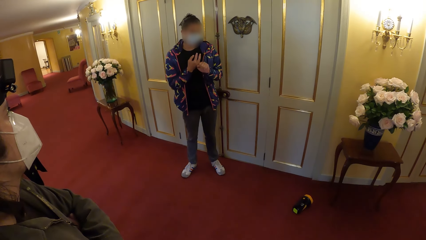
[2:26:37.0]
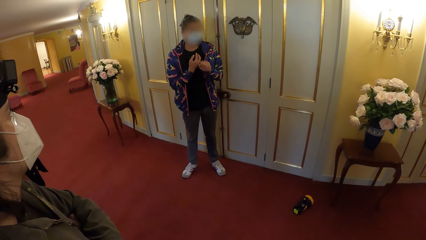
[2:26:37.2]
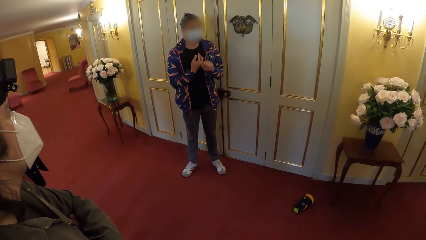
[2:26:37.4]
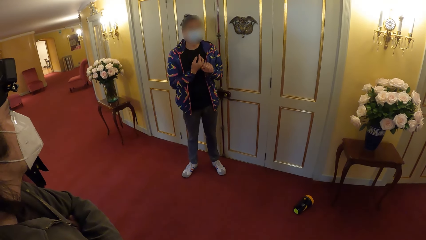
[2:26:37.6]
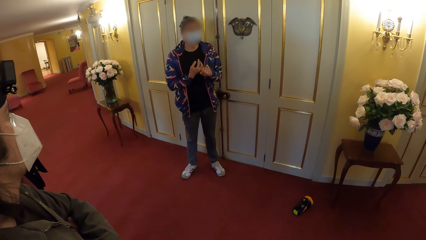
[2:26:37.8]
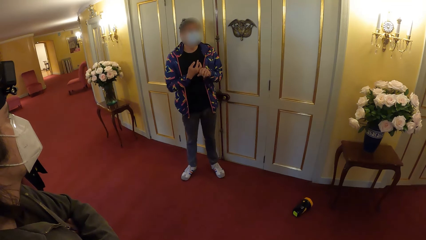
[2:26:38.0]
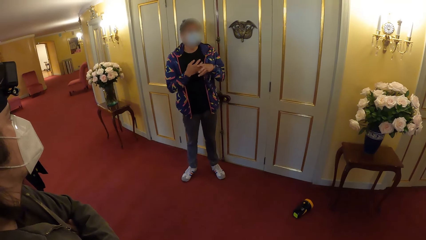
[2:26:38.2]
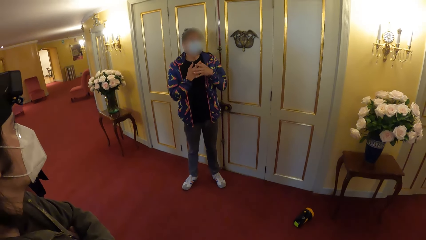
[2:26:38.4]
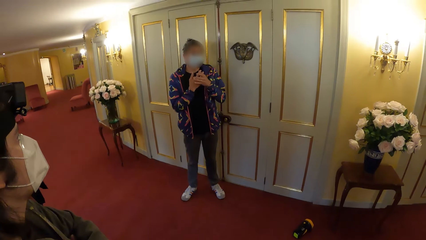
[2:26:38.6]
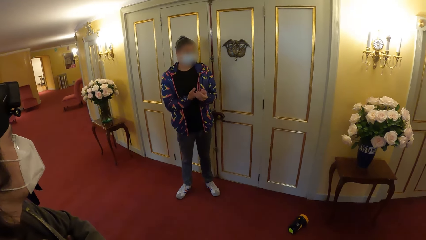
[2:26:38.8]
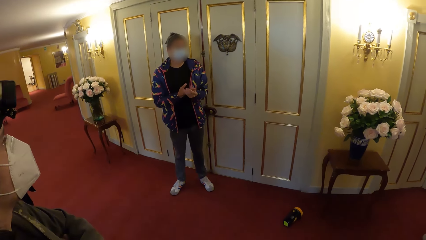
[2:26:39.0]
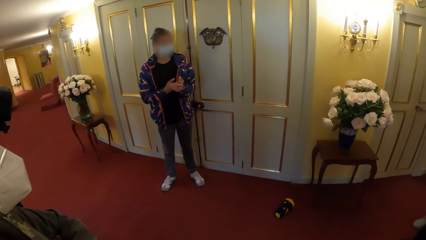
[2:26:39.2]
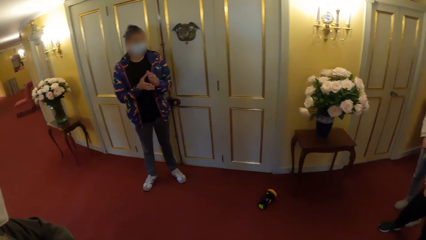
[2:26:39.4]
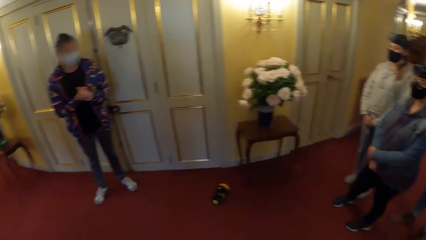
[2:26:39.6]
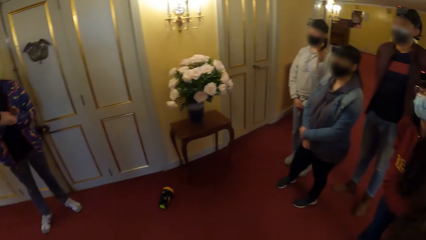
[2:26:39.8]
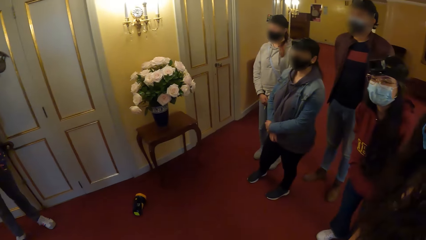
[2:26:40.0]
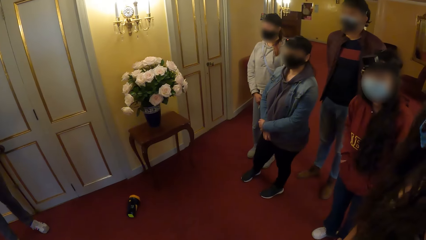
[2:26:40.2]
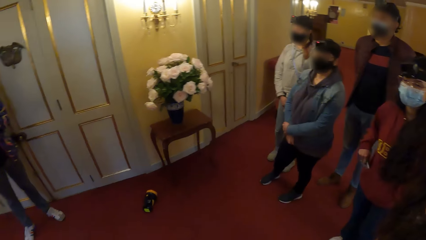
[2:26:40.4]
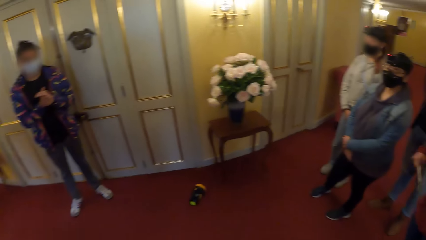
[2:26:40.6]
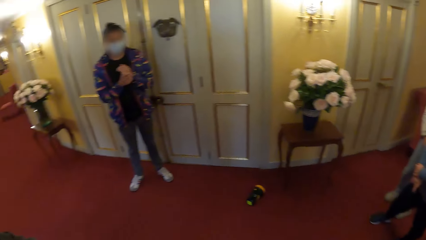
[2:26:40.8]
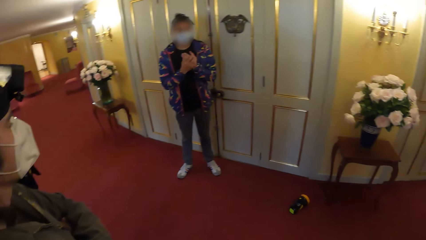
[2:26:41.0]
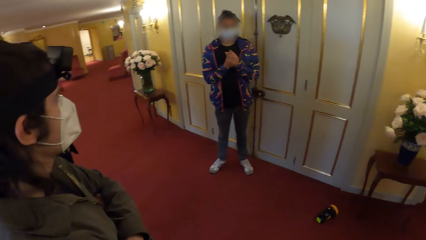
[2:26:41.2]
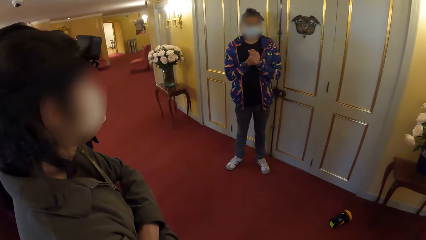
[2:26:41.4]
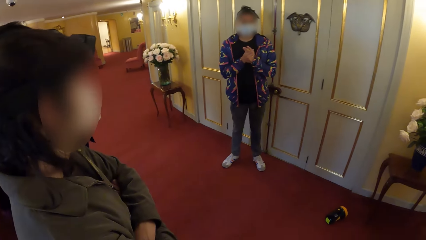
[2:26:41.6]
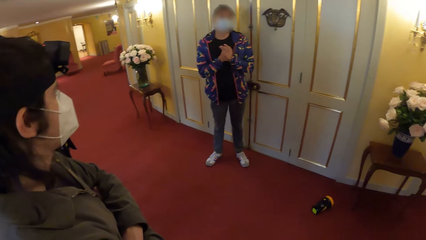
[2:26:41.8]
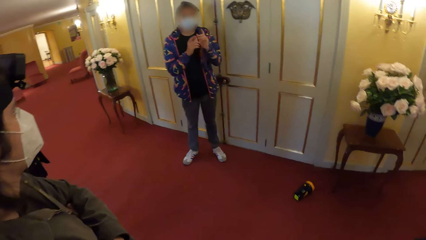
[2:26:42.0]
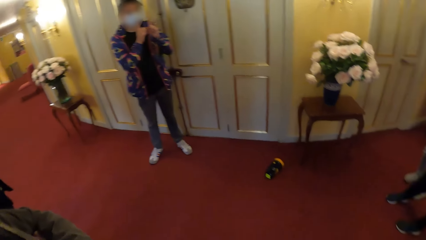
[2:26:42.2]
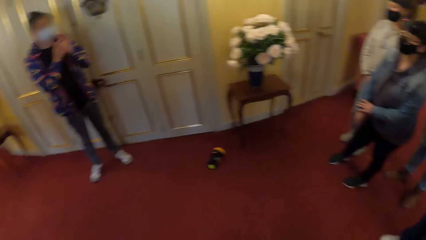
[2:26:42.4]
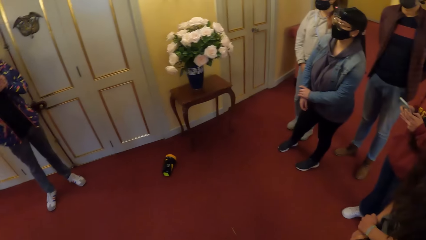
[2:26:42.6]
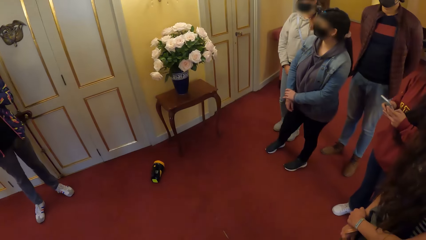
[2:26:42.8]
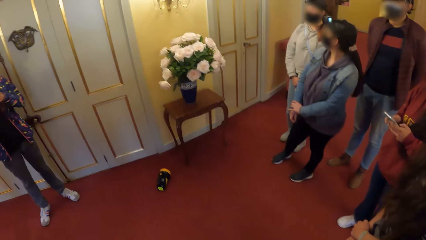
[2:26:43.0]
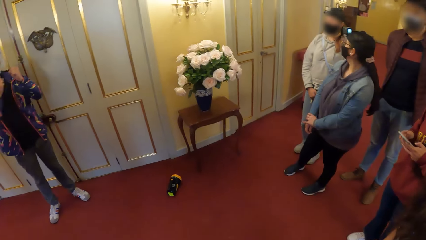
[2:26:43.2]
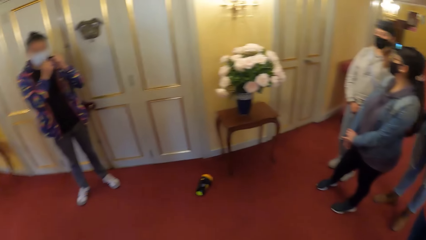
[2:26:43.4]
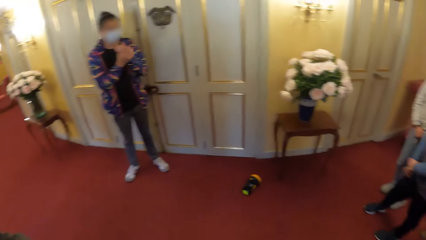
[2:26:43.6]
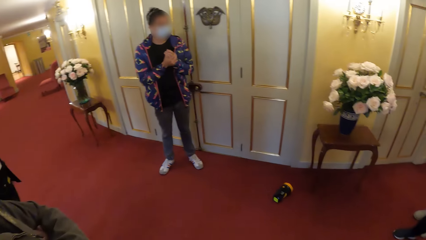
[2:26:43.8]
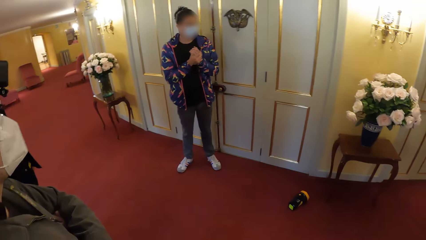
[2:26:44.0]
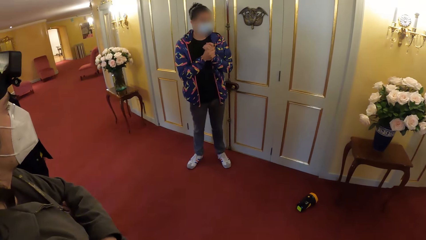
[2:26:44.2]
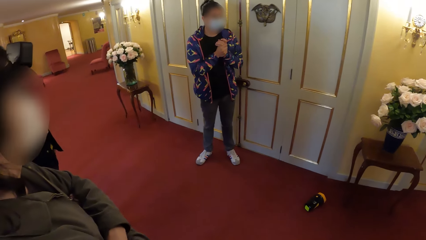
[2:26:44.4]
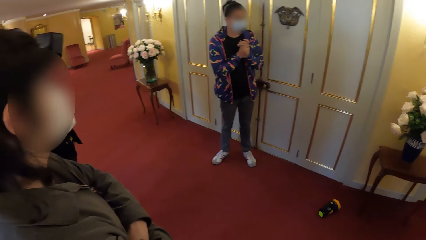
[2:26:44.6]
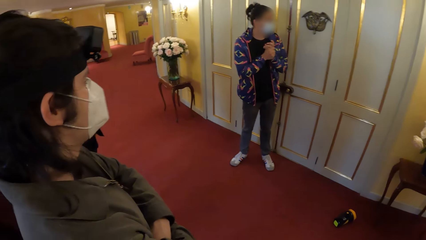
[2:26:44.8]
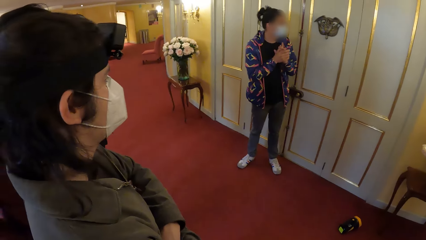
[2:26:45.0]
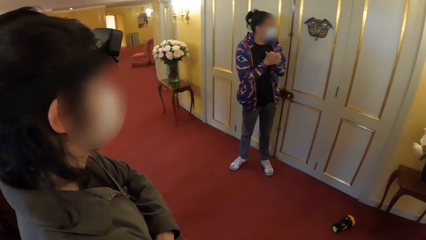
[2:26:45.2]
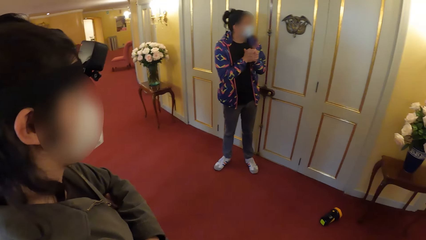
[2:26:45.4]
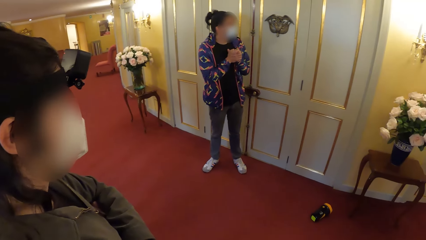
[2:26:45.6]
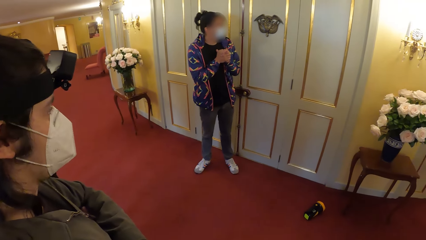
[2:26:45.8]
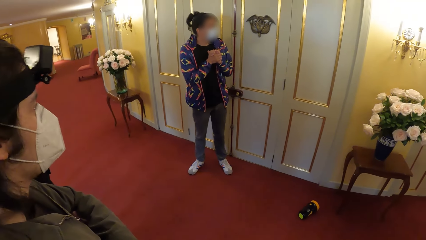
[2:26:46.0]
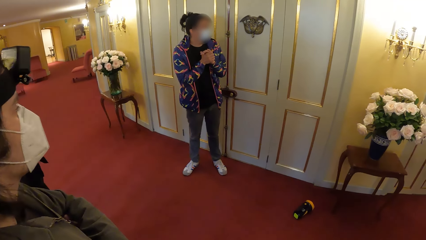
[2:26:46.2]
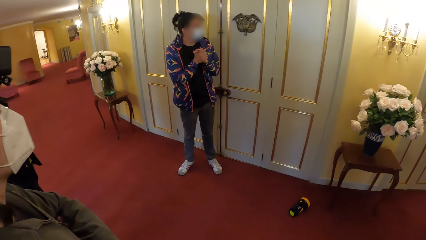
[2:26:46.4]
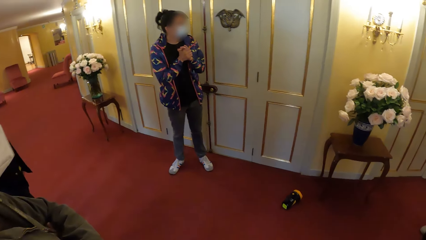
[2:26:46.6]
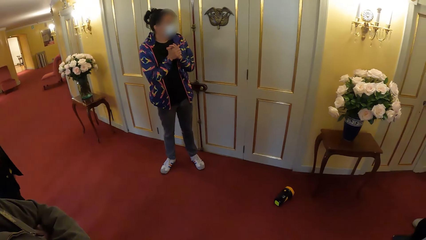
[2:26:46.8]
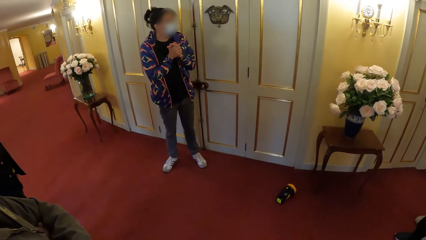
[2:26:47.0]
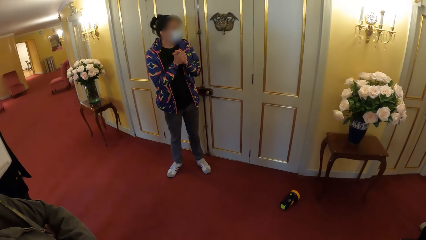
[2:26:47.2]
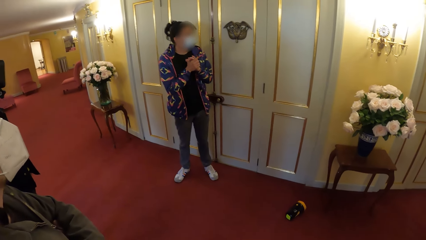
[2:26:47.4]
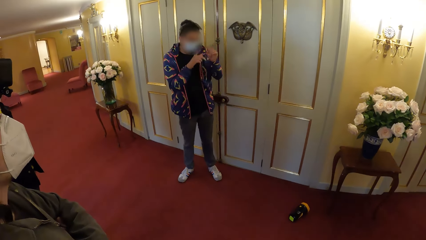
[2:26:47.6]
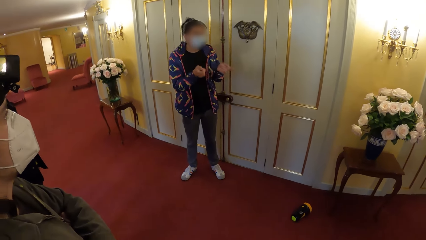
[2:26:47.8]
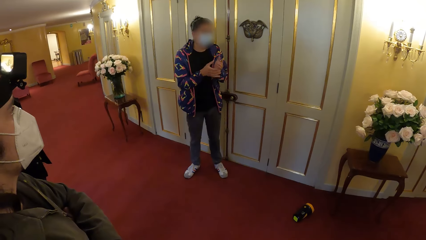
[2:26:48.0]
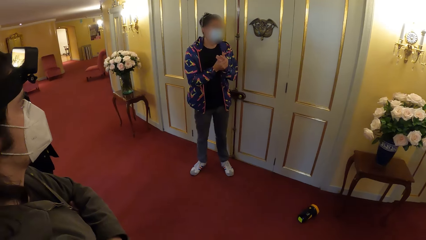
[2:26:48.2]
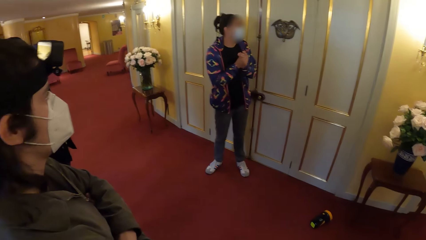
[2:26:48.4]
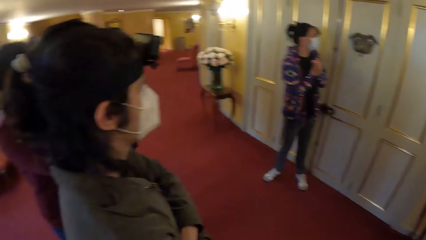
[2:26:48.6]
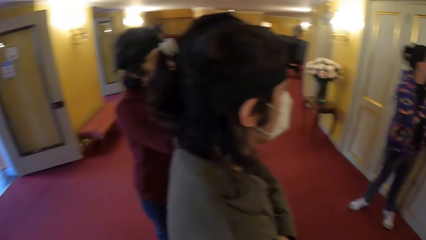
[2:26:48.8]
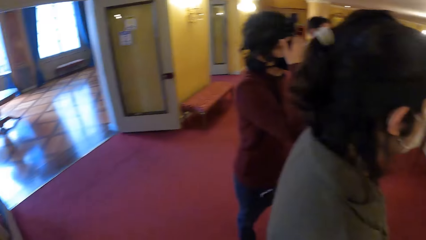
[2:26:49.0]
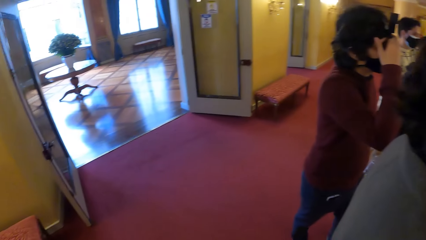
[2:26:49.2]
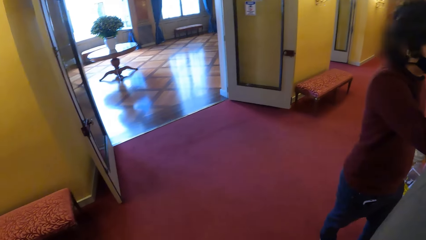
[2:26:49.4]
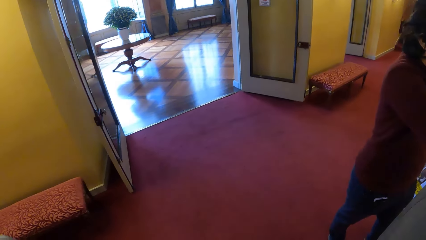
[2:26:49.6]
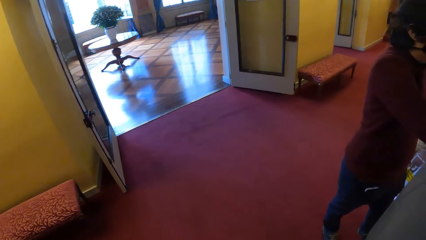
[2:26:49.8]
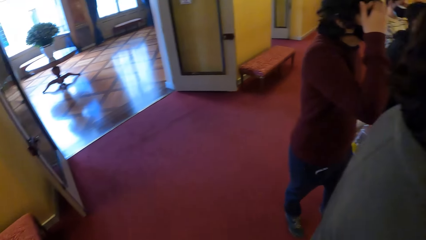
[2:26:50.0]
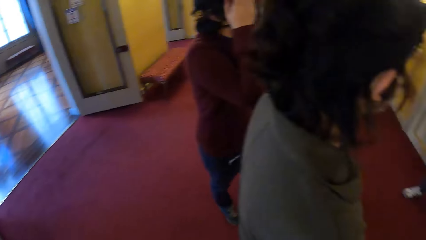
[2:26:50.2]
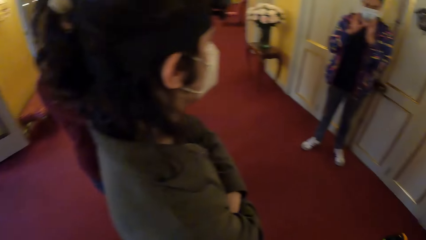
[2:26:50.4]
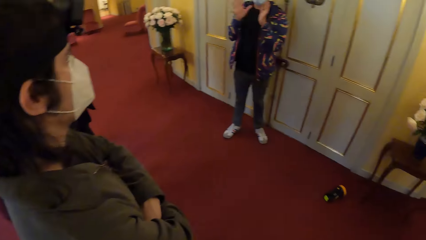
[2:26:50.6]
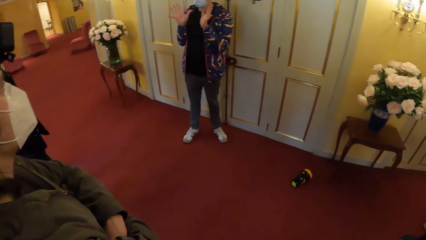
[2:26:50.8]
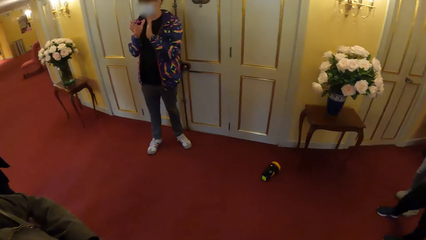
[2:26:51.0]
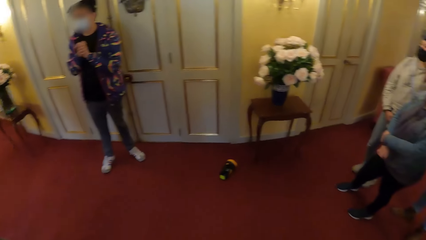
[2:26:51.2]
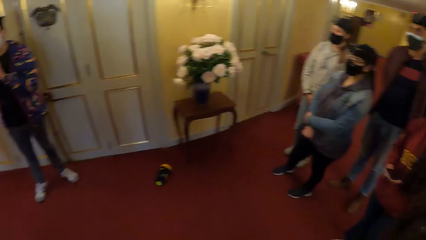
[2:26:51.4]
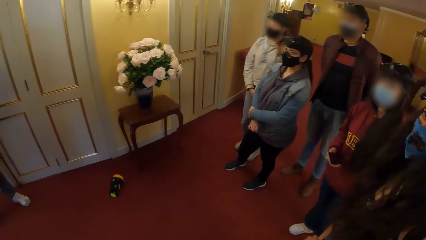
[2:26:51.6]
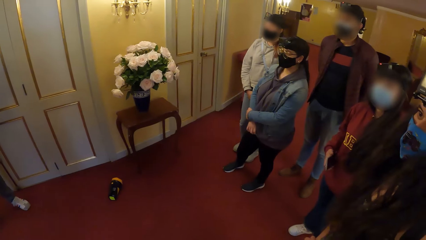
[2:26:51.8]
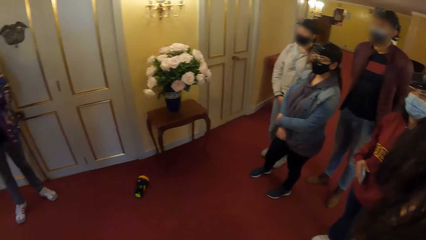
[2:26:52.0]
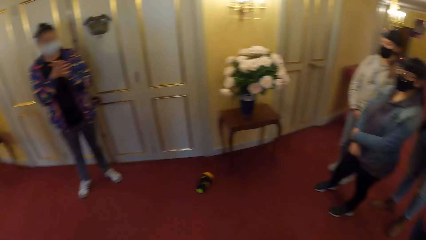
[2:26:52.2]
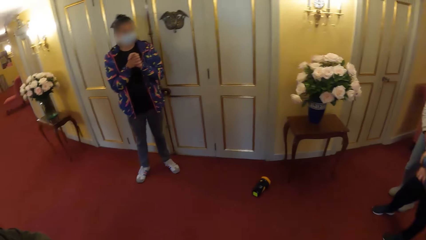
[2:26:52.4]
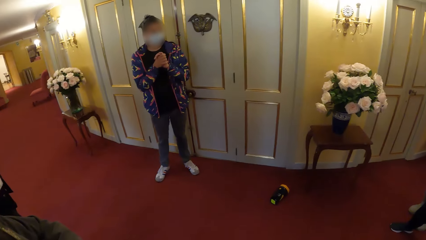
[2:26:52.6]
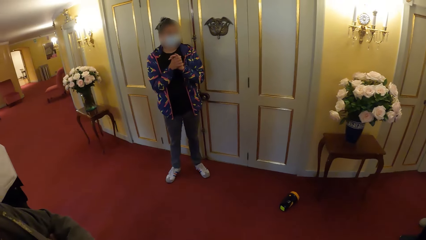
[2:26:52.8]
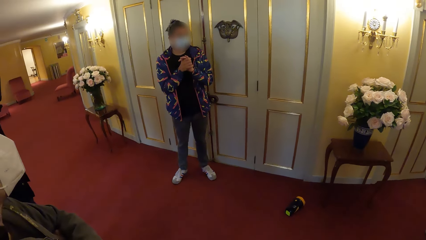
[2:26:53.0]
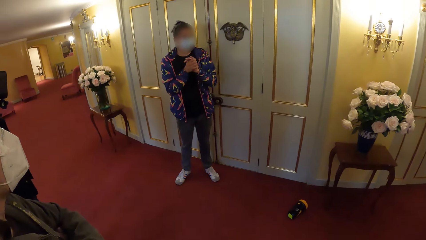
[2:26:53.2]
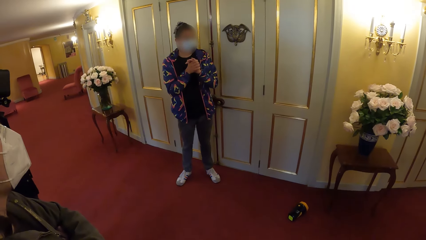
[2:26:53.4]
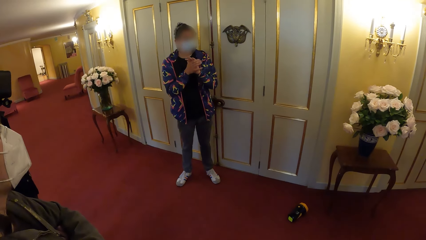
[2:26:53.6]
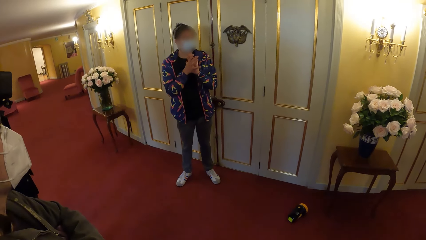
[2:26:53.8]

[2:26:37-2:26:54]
The camera wearer looks around the building. A woman operates a phone with both hands. The camera wearer turns around the building.
